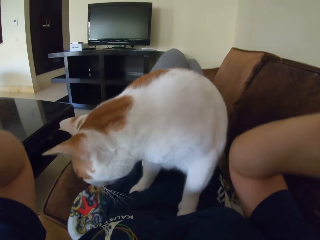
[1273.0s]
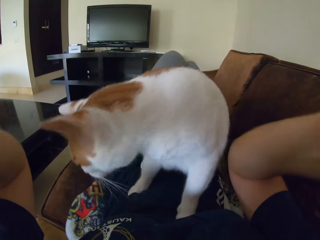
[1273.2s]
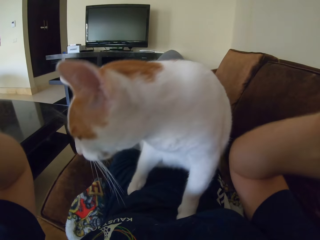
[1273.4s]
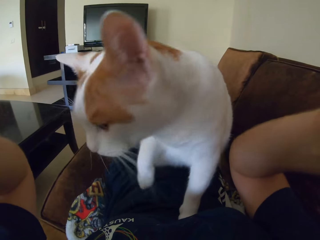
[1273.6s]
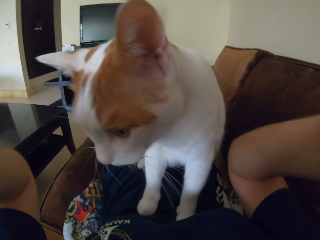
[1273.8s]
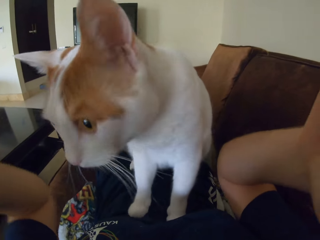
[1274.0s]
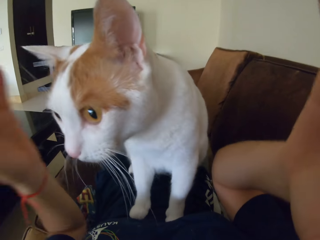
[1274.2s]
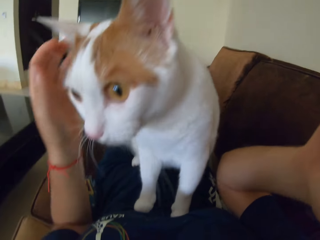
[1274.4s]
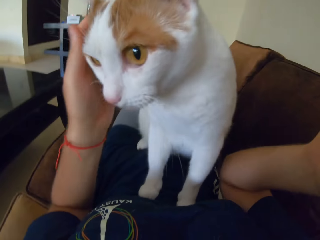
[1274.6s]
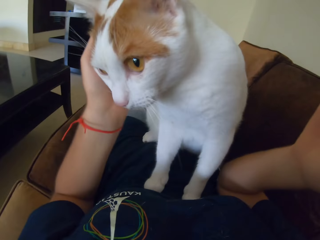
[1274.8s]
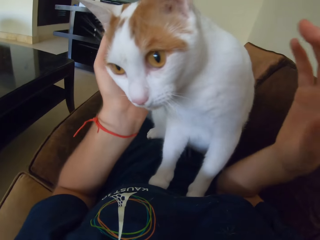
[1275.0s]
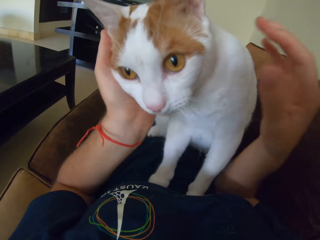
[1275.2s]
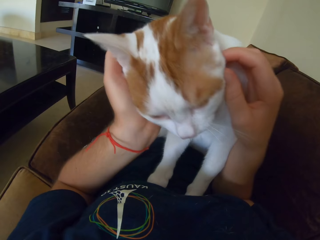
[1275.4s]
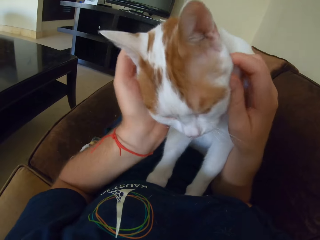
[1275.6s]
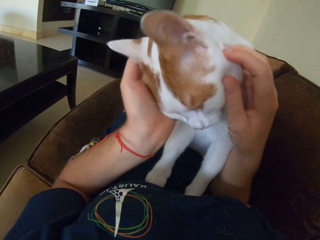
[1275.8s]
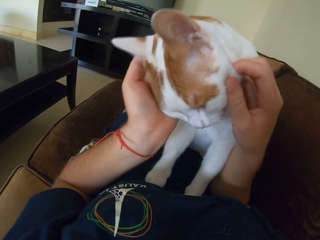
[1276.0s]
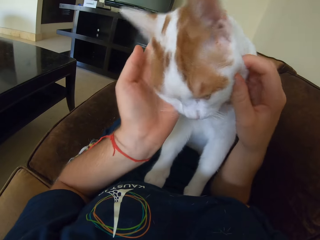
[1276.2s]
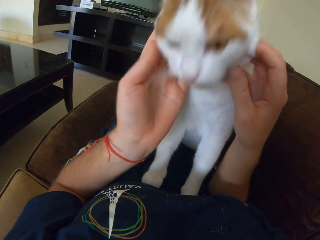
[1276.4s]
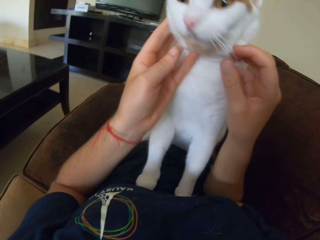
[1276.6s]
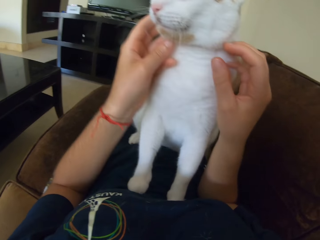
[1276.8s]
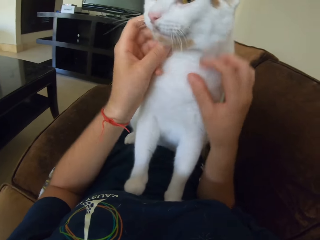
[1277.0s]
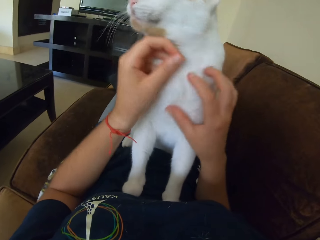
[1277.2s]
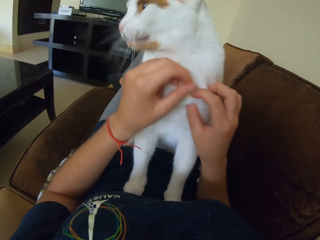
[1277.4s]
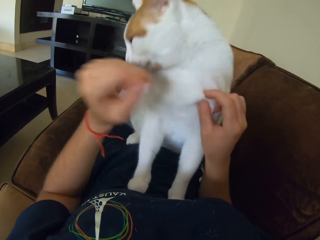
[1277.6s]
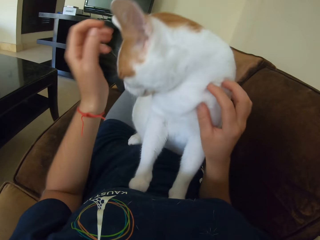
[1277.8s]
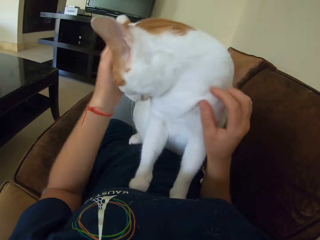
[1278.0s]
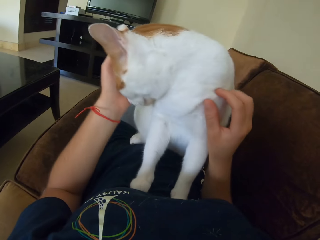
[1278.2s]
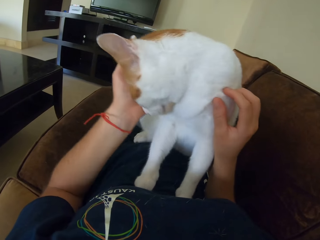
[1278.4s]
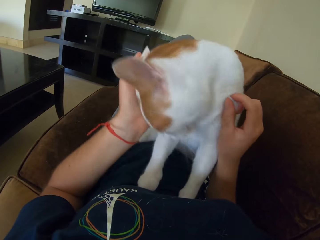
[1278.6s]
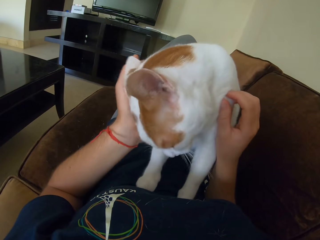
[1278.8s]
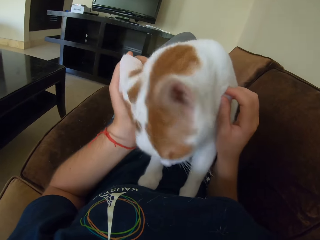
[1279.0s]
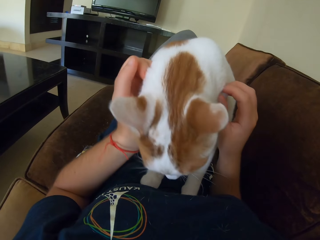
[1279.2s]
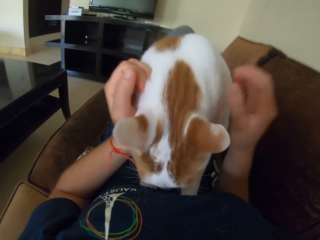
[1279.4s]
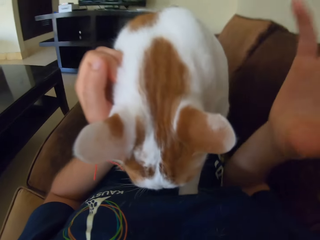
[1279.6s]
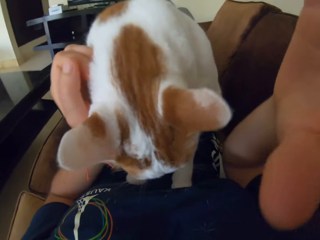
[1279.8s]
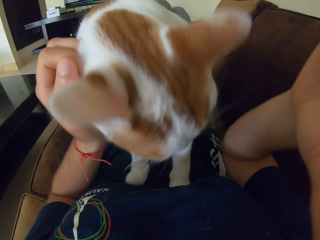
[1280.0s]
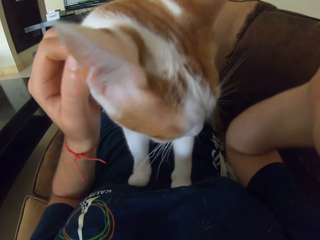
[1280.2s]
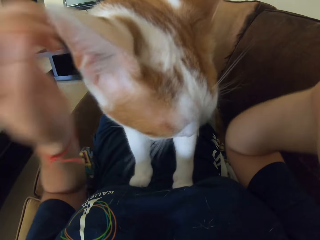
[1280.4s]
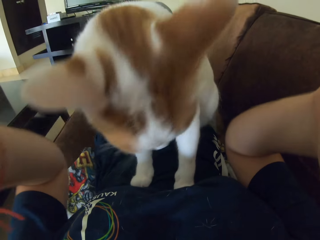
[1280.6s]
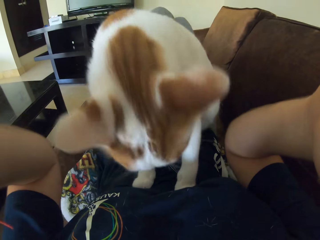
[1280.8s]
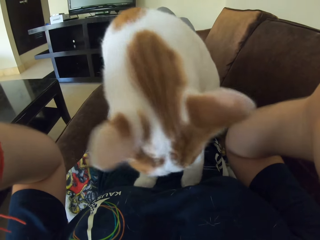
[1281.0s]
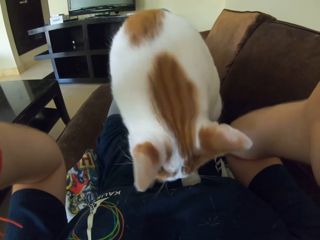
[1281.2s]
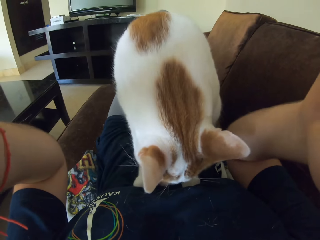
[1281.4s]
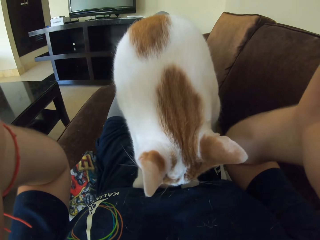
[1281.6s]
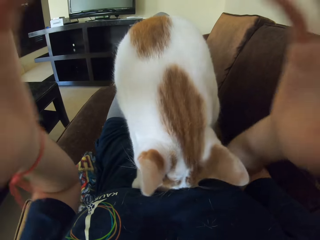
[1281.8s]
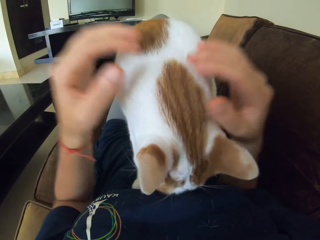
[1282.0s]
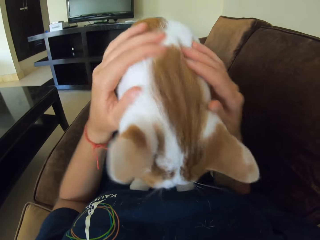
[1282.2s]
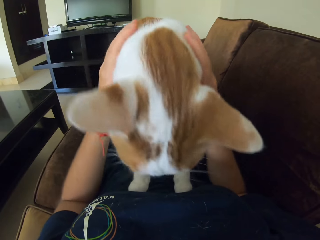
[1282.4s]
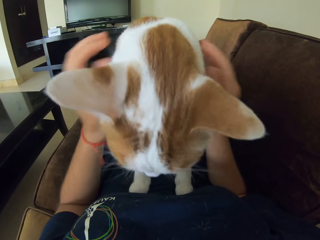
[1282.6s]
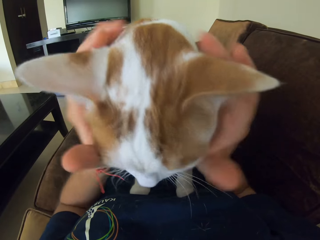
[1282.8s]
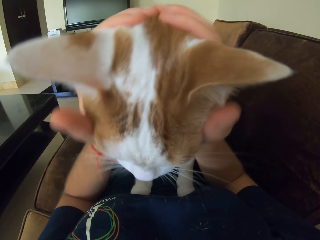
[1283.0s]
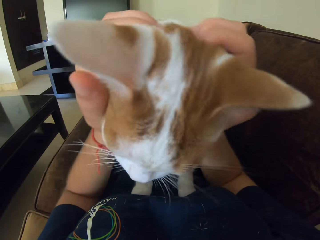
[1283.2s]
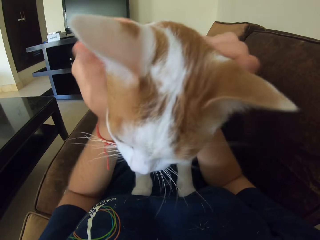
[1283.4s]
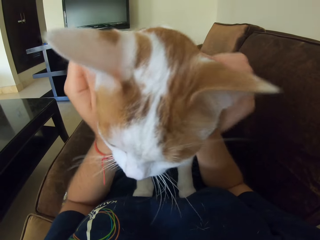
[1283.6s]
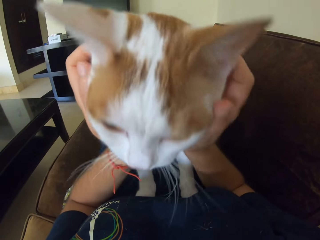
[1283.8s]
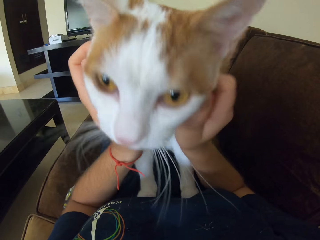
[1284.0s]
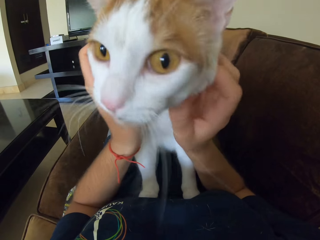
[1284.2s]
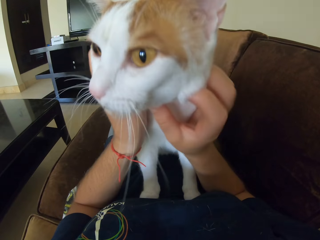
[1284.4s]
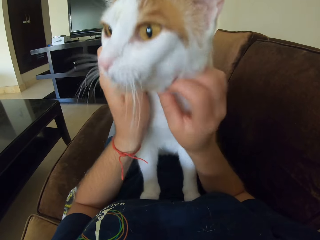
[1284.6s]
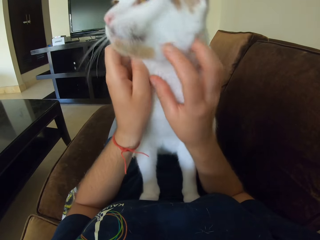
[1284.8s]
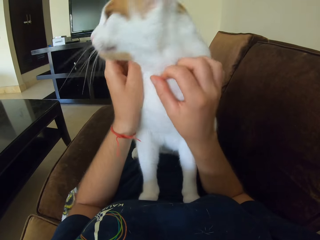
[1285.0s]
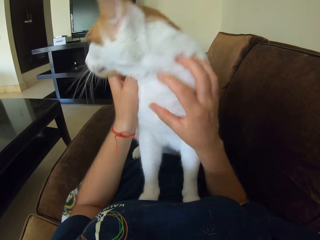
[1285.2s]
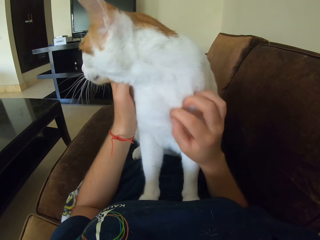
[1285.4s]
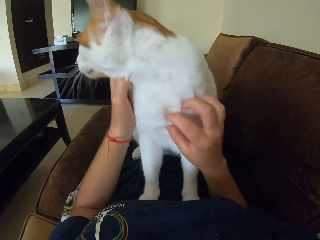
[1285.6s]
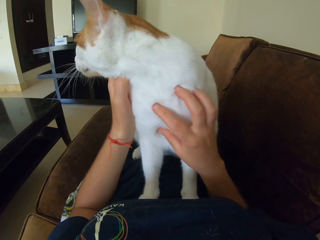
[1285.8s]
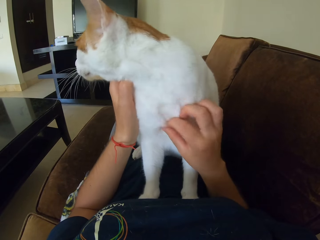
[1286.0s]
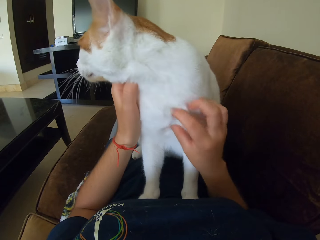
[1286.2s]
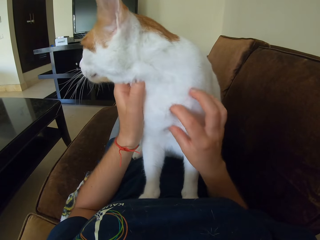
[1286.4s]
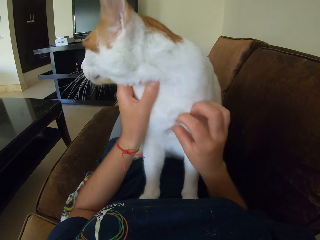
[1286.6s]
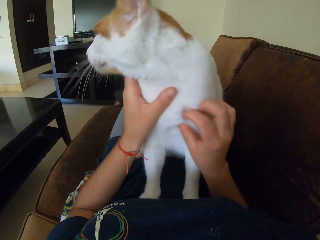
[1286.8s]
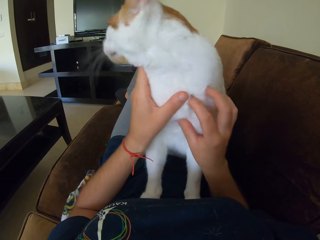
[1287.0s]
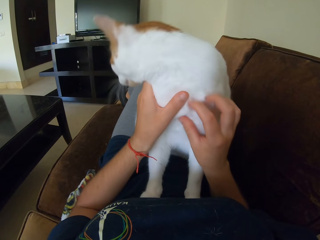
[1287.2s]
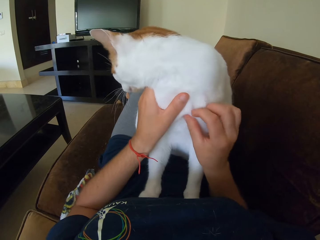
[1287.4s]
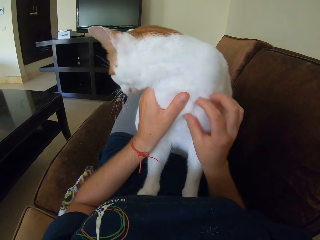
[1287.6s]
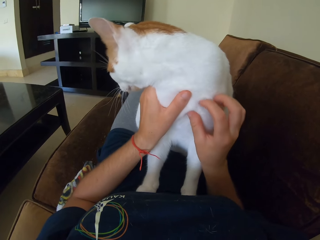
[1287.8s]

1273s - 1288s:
The camera wearer pets a cat on the sofa. They handle a camera, hold their head with both hands. They pet the cat on the sofa.

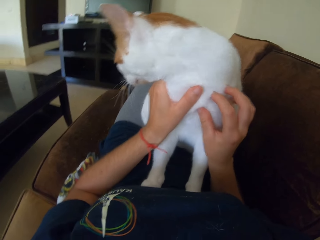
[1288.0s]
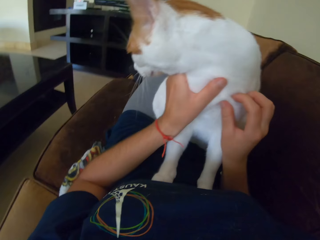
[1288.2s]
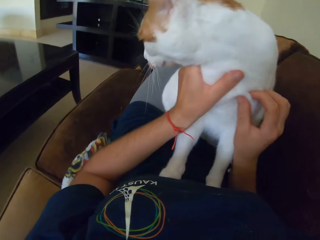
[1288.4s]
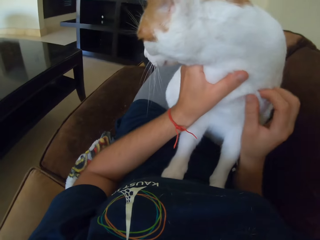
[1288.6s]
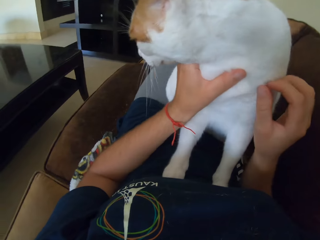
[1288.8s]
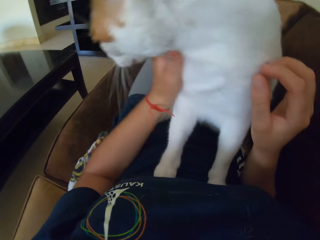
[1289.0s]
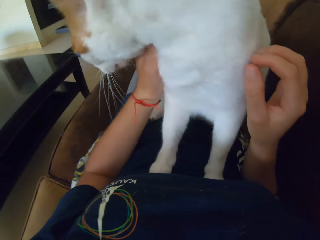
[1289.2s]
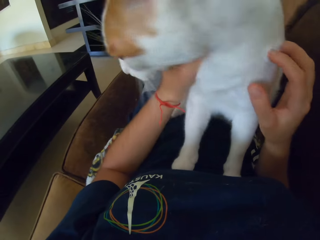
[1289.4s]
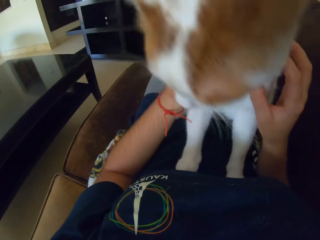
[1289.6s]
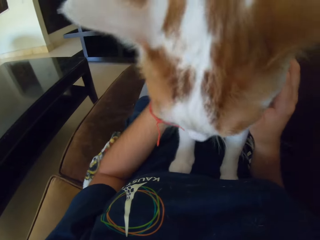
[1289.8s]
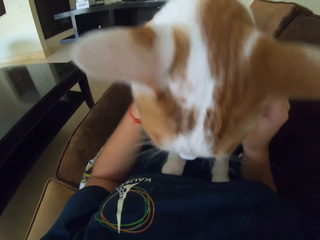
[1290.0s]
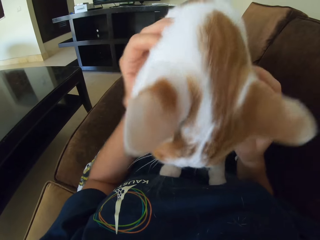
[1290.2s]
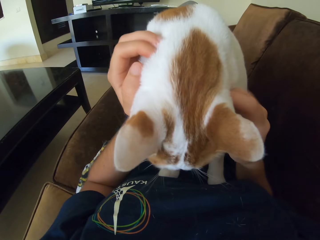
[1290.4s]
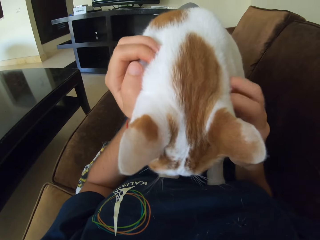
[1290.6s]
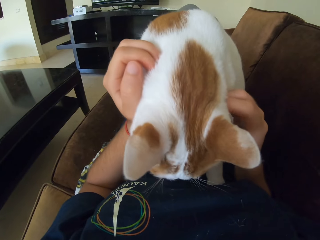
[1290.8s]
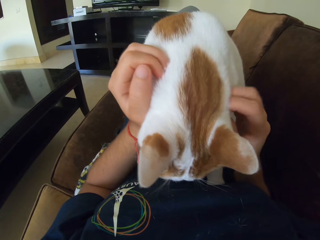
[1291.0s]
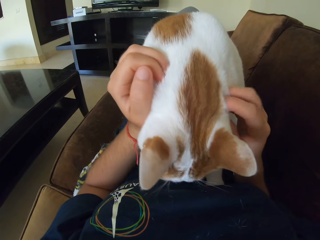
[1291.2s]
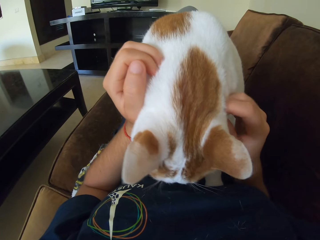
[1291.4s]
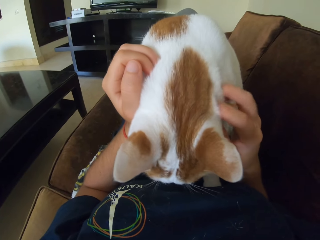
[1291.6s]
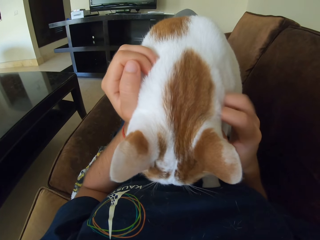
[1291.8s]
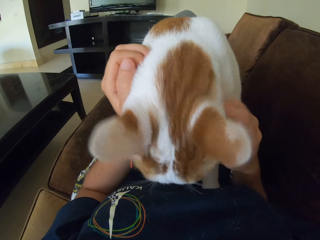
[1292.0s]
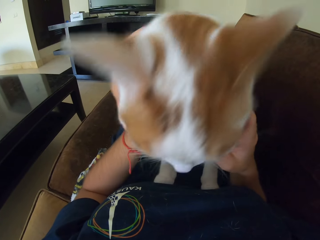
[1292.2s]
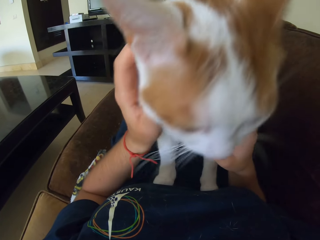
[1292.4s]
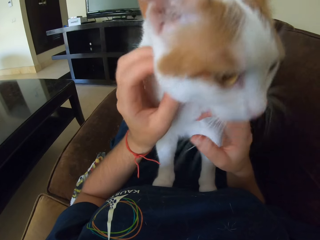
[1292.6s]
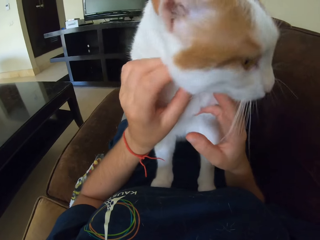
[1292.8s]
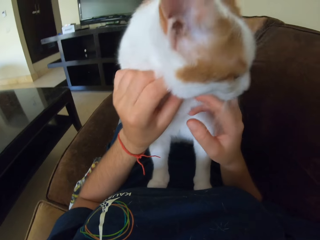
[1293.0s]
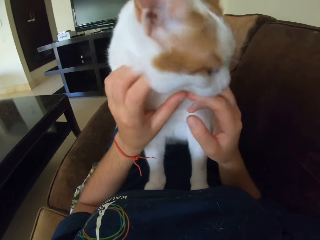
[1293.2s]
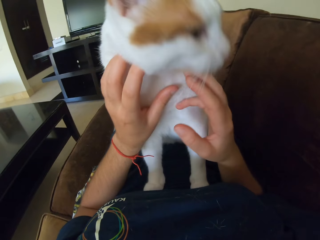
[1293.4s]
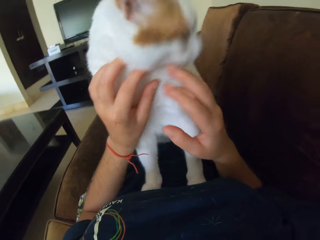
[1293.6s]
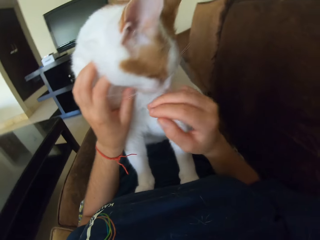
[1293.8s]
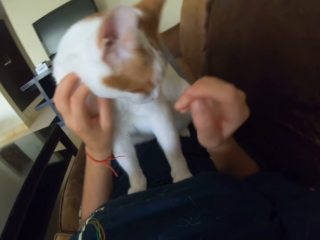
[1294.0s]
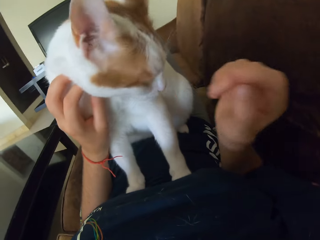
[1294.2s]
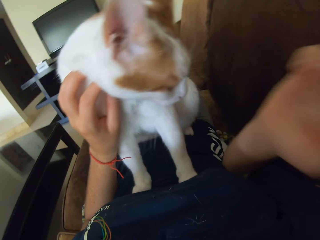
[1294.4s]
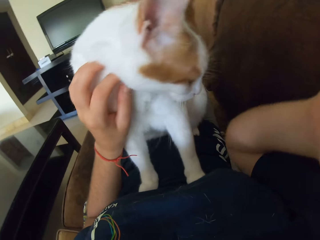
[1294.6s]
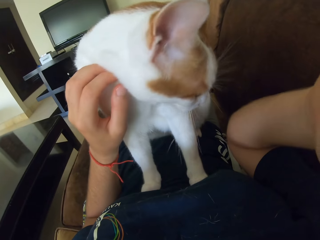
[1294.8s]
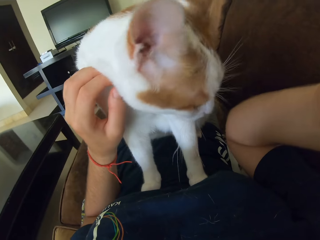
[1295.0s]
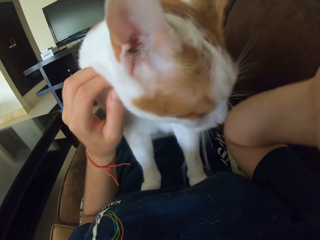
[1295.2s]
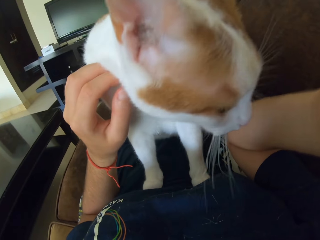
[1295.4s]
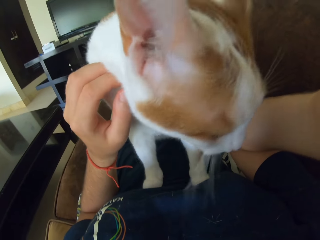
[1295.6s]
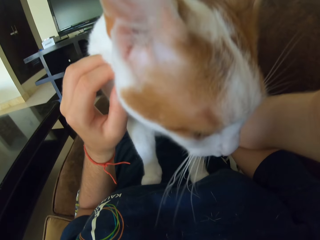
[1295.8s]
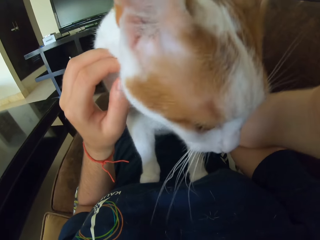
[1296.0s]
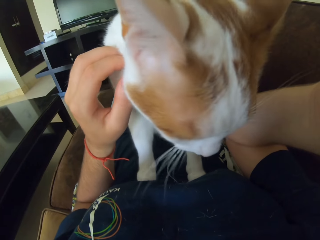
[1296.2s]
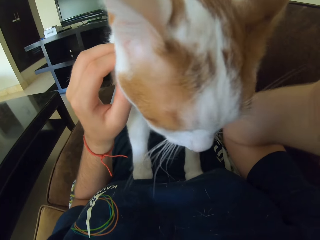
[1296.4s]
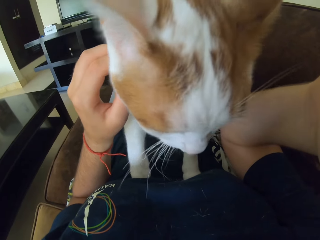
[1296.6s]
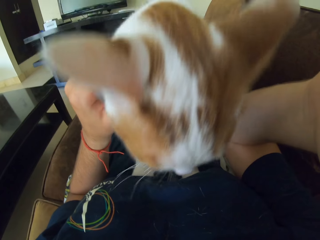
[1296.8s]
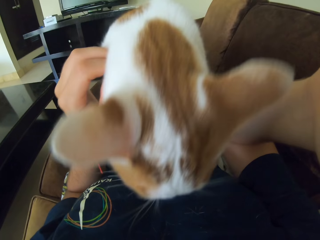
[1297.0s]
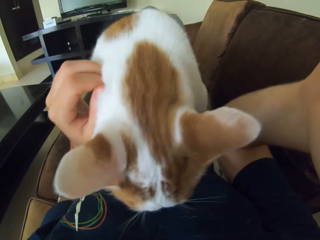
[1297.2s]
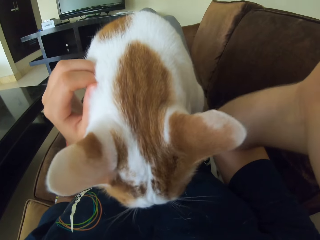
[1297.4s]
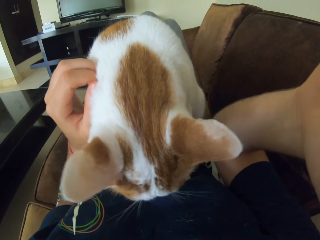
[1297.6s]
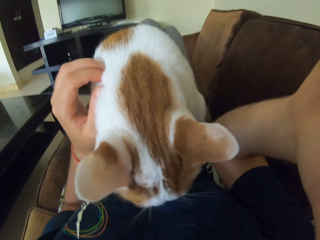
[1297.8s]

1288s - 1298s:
The camera wearer touches a cat. They scratch their head with the right hand, handle a camera.
